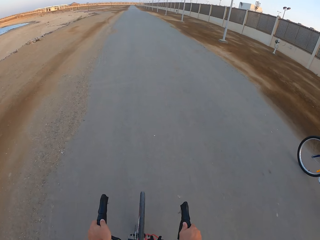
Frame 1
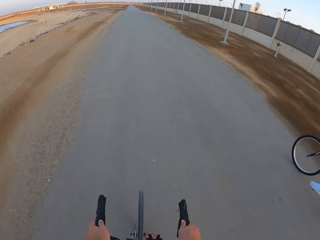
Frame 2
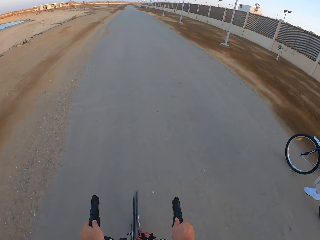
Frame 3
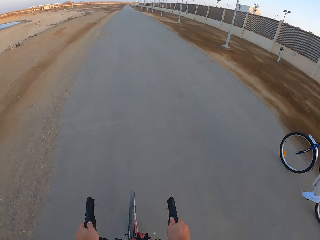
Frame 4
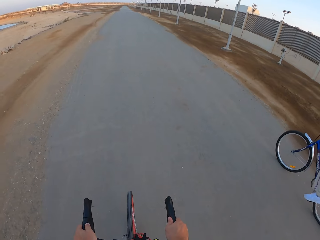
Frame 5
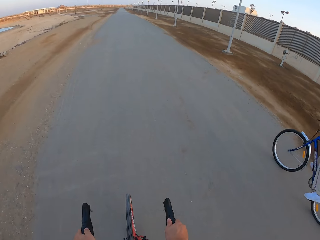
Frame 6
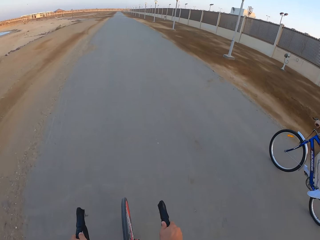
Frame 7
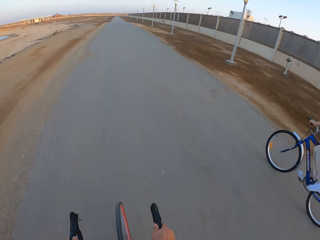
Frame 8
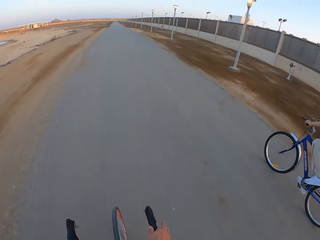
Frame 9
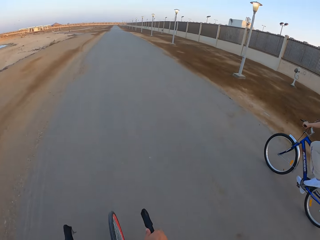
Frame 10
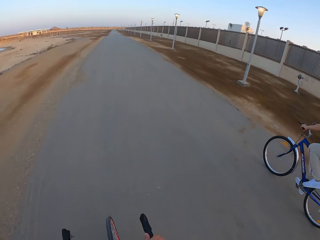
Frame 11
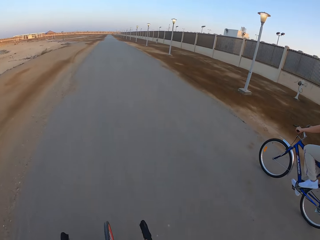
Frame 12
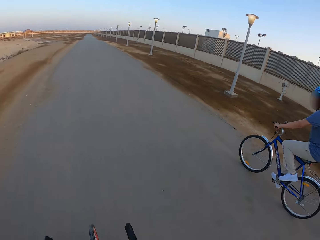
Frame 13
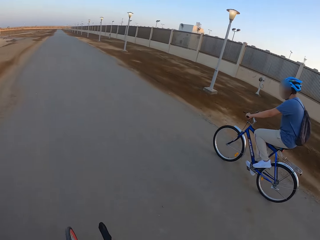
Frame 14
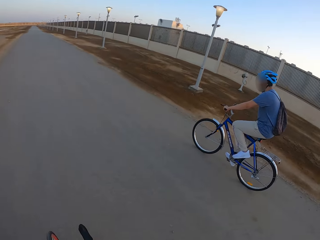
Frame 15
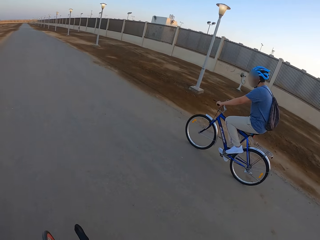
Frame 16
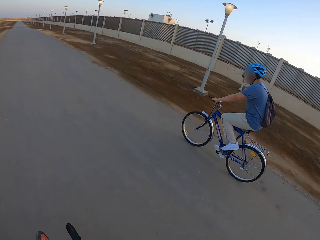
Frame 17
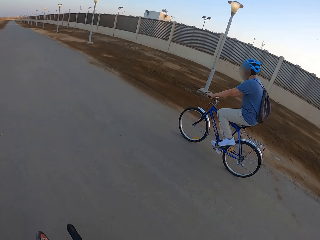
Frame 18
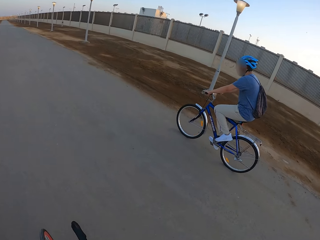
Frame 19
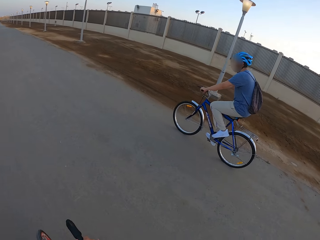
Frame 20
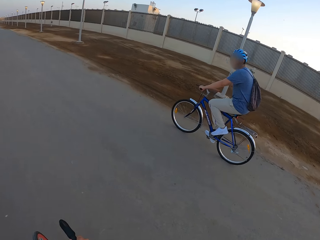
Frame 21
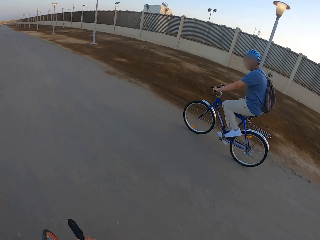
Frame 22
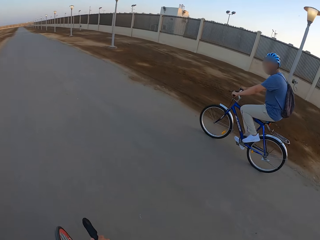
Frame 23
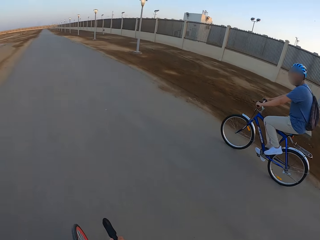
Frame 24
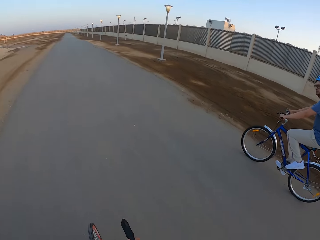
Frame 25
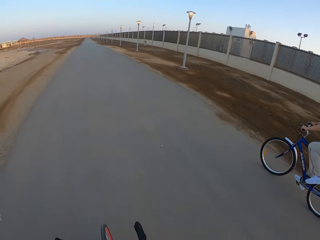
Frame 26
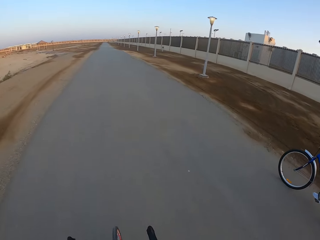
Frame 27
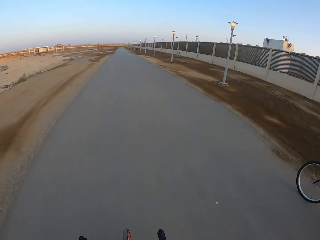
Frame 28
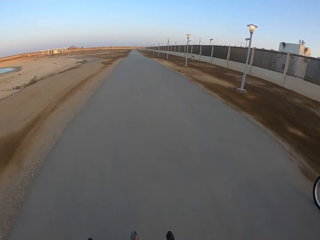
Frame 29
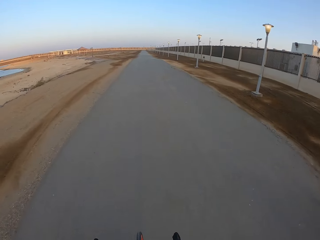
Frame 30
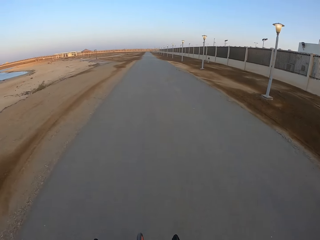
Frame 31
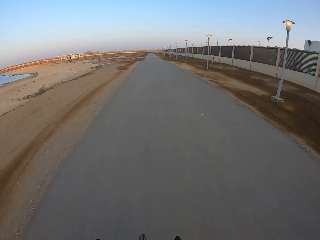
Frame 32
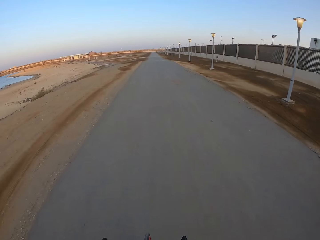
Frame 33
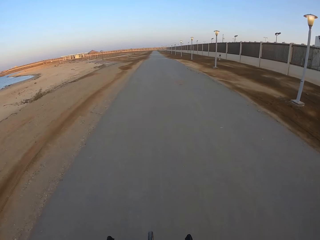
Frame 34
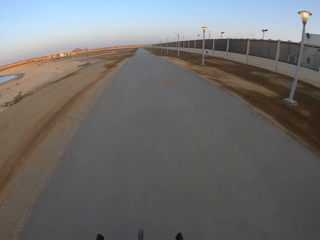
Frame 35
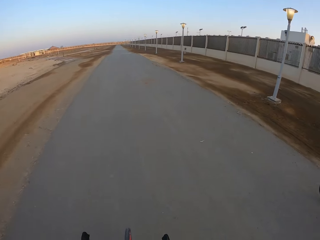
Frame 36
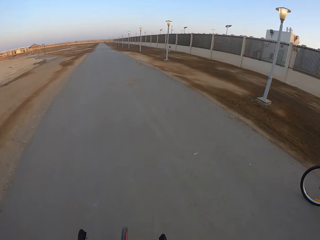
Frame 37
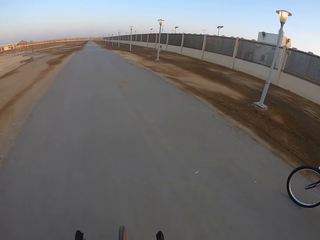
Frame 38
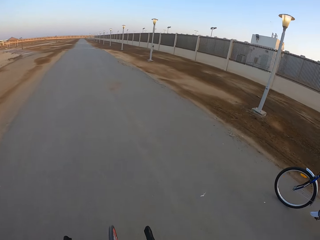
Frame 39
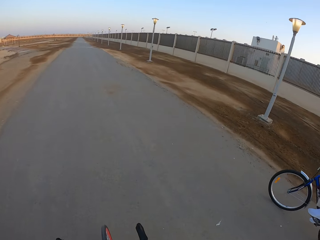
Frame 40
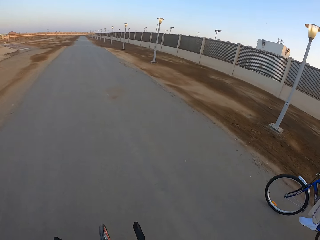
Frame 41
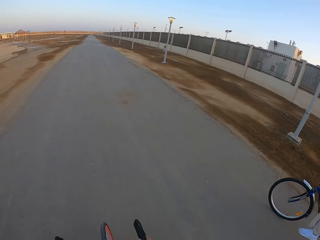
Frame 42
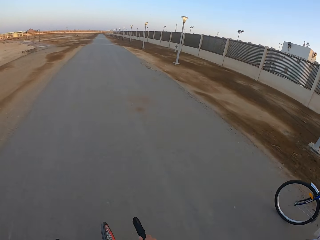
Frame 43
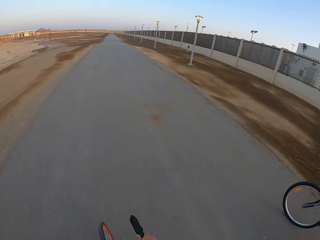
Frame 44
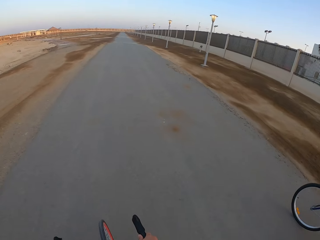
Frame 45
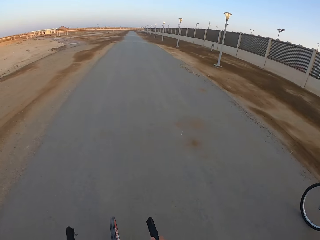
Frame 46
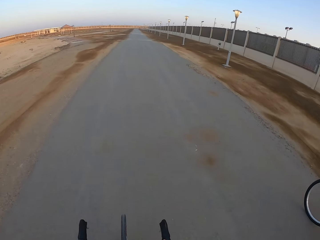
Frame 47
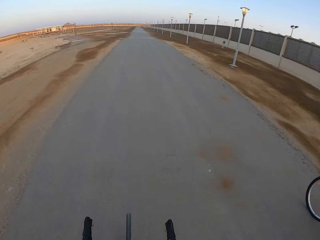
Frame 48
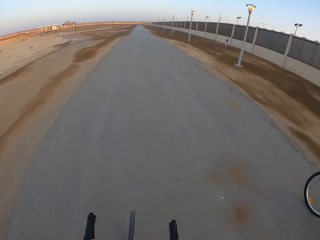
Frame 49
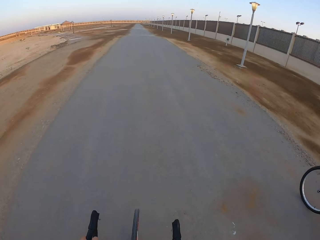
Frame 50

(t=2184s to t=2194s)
A man rides the bicycle. The camera wearer rides the bicycle.

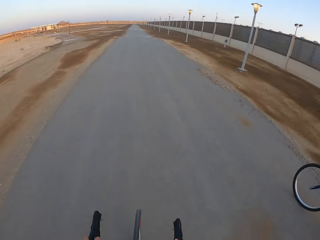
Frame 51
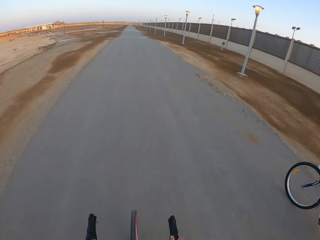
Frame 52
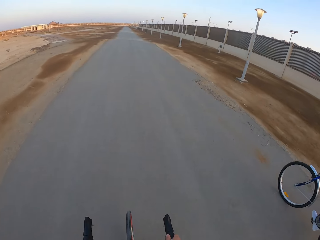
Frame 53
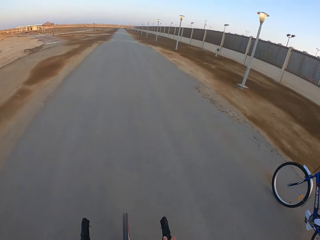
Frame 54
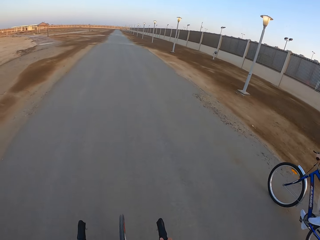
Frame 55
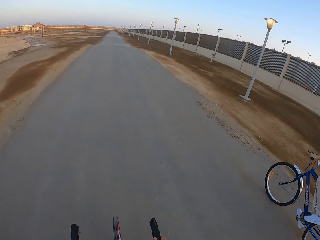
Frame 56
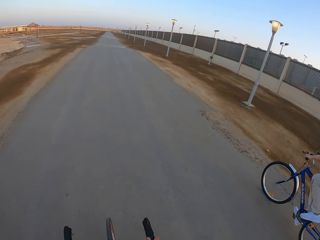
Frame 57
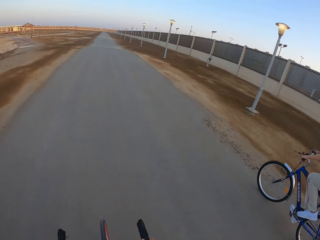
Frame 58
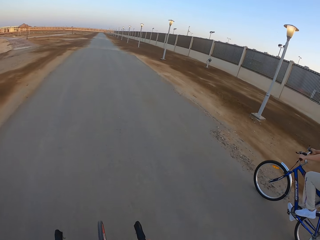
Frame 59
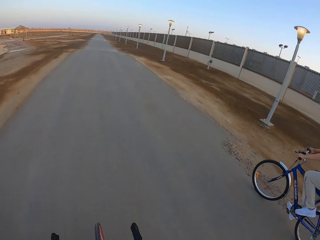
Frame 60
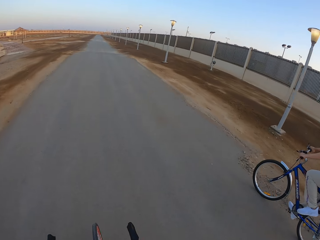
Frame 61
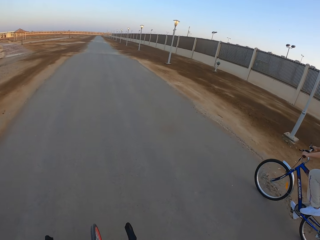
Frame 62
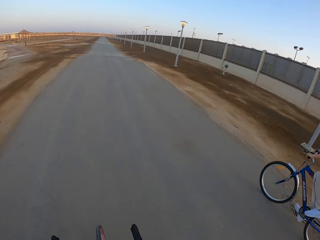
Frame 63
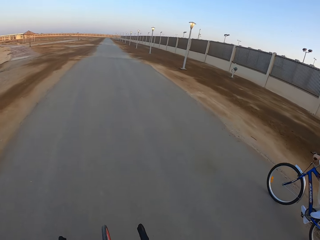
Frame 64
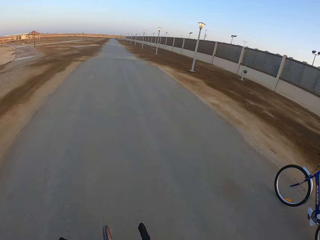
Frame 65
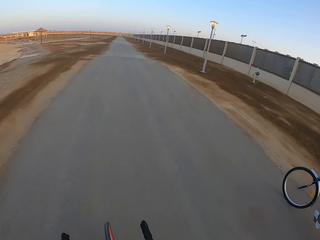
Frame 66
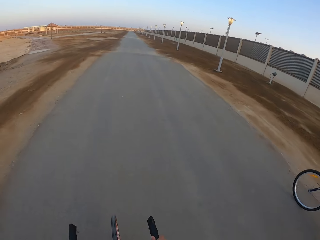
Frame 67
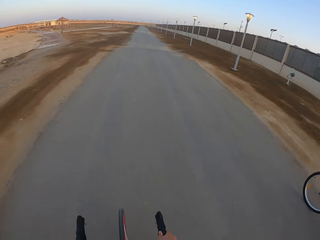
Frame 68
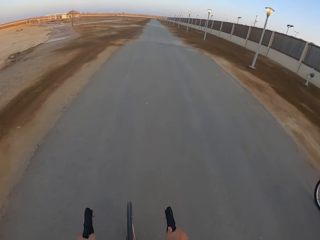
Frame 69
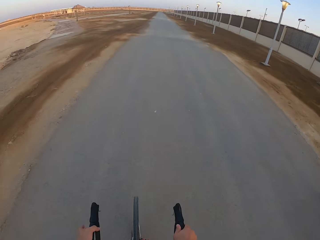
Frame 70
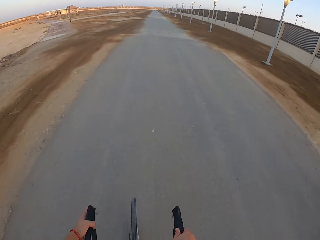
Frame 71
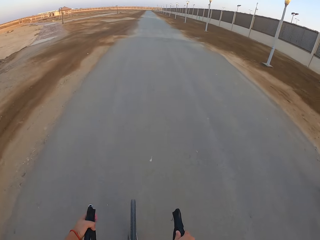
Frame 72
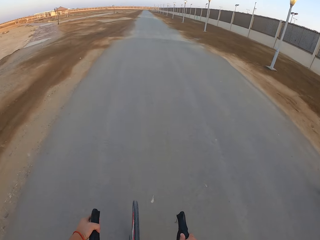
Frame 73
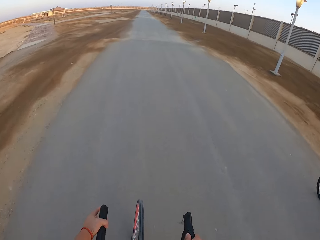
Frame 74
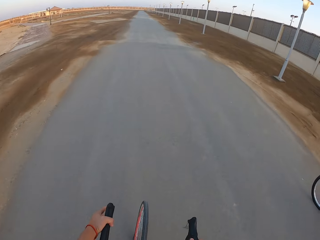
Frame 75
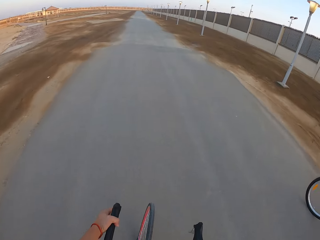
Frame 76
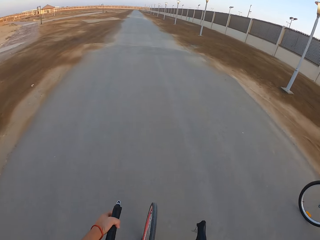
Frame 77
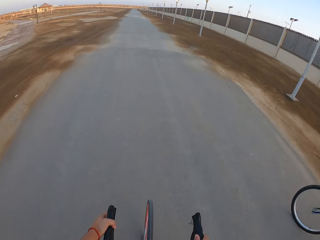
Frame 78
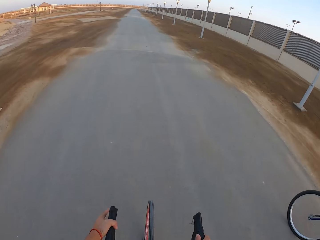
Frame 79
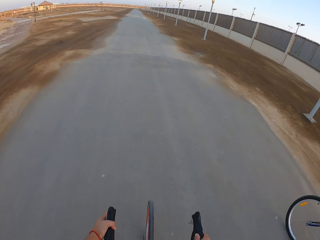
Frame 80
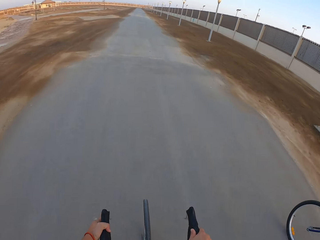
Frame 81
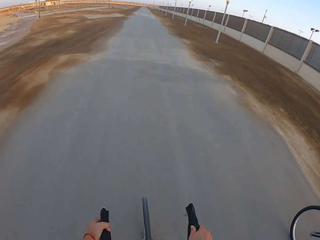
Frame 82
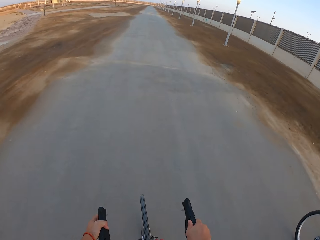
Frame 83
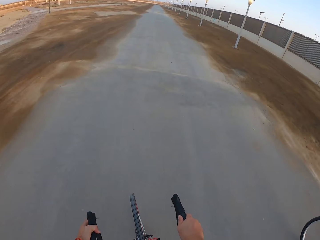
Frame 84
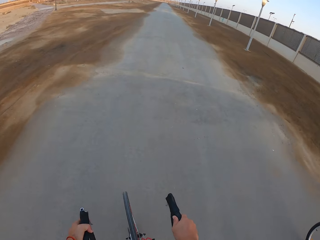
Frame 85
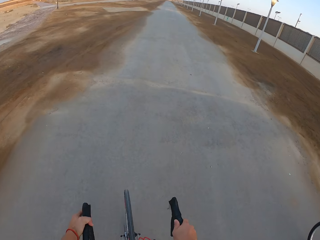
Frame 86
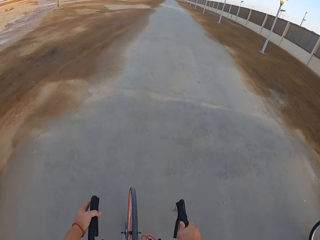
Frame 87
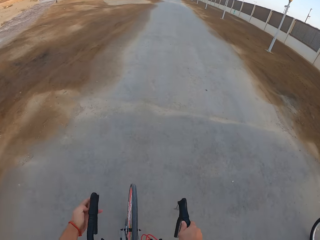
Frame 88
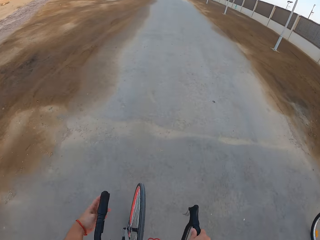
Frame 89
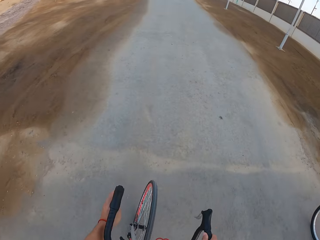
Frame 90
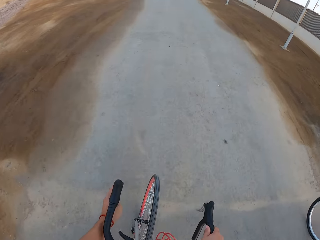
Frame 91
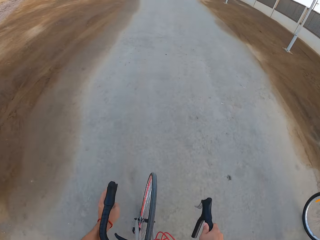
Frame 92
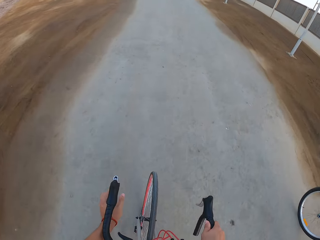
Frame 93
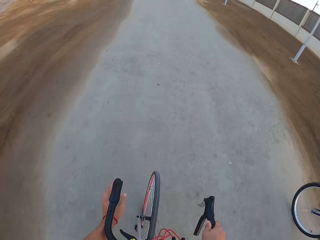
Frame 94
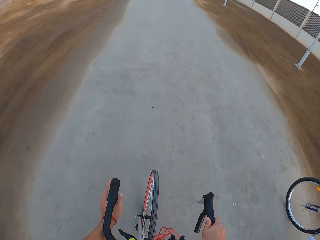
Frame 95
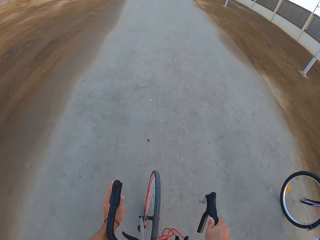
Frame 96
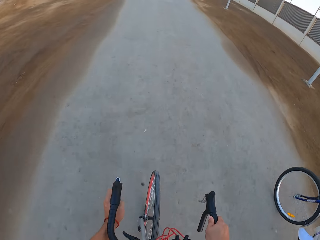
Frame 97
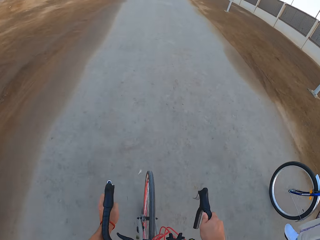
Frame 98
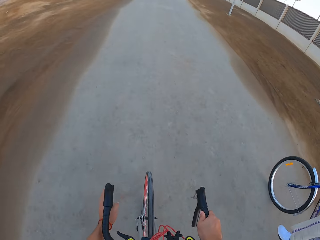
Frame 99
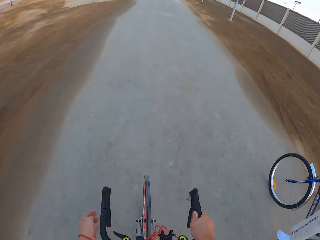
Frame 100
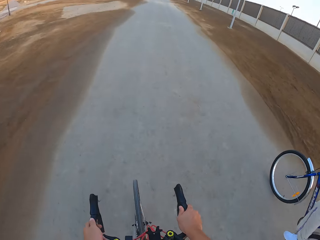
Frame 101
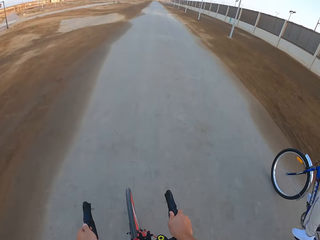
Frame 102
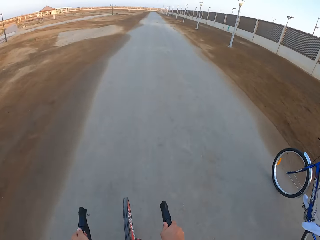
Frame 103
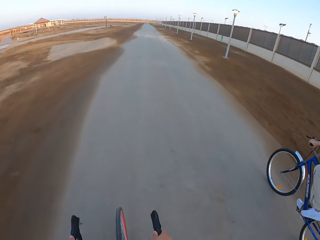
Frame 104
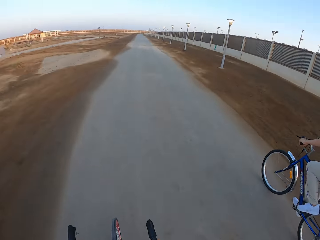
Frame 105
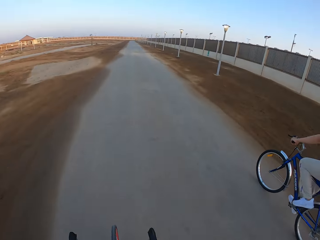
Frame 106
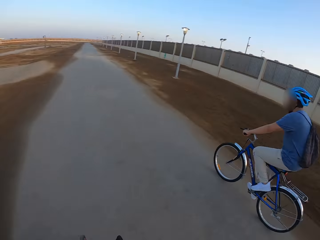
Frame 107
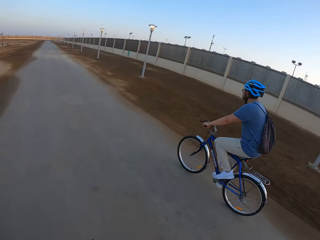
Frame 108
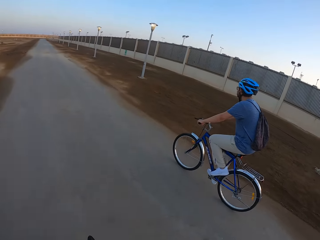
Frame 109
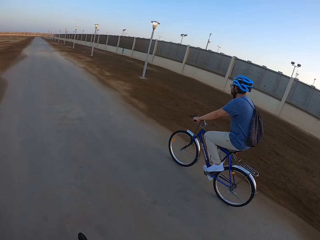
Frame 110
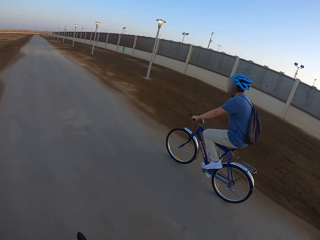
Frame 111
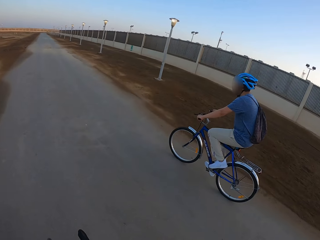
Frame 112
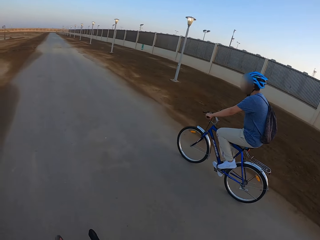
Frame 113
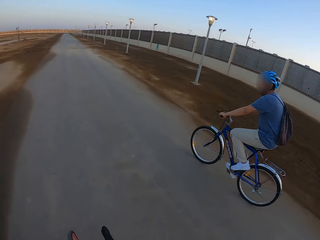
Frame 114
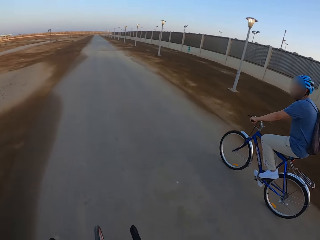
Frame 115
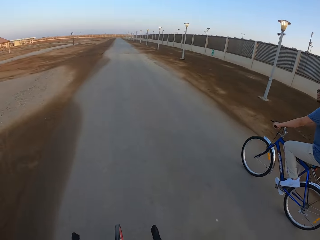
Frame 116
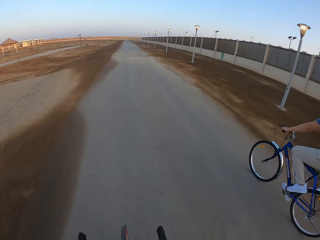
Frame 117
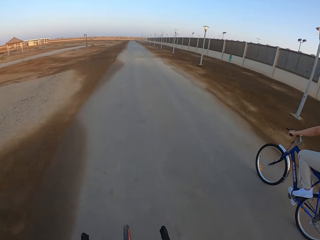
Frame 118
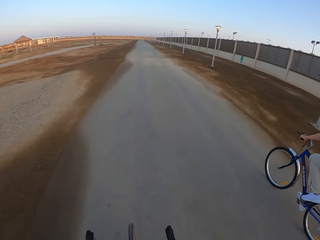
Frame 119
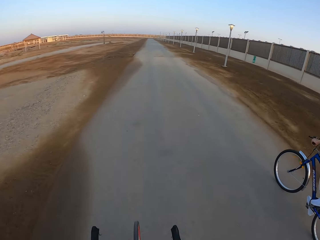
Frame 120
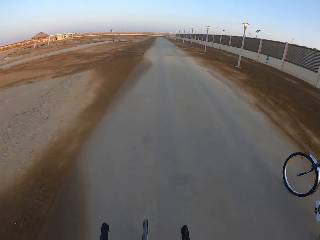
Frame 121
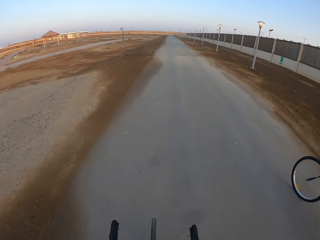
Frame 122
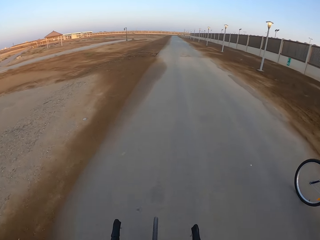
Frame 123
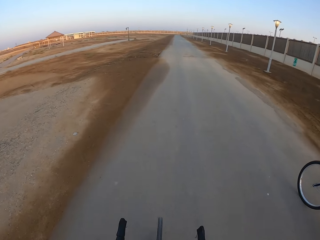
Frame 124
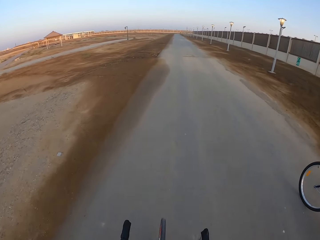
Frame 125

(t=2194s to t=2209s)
A man rides the bicycle. The camera wearer rides the bicycle. The man rides the bicycle.
